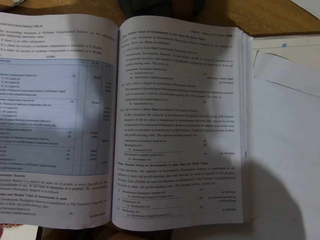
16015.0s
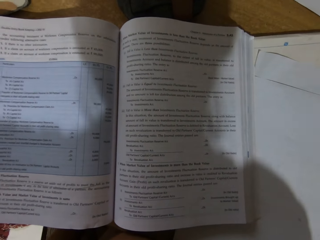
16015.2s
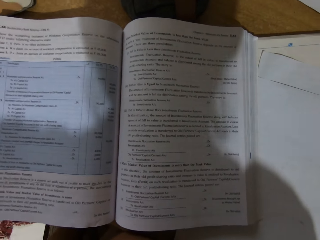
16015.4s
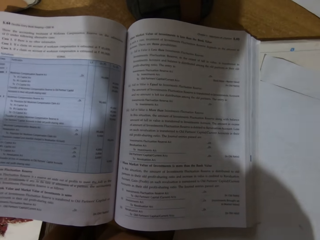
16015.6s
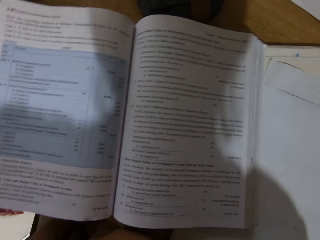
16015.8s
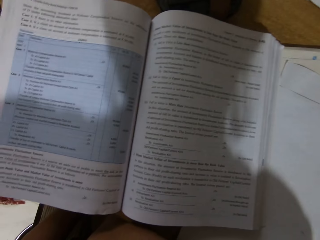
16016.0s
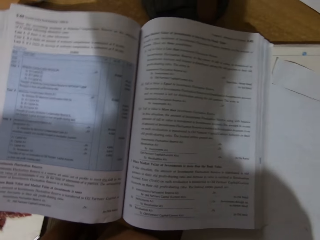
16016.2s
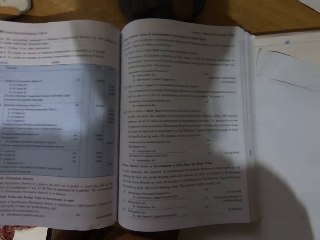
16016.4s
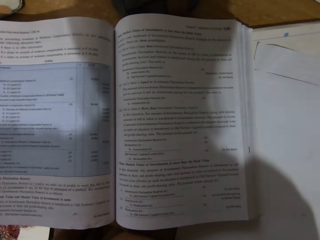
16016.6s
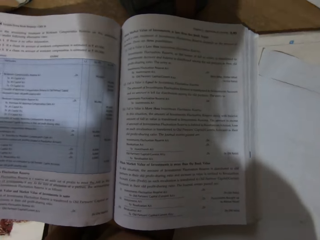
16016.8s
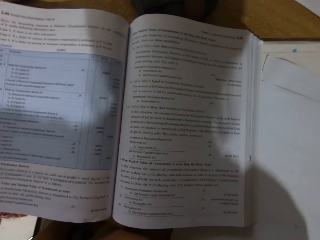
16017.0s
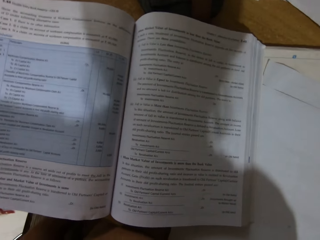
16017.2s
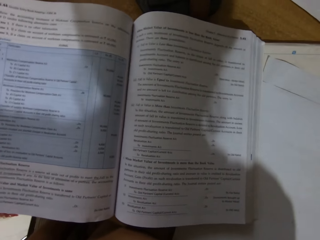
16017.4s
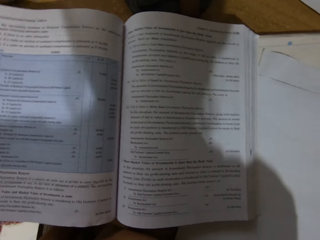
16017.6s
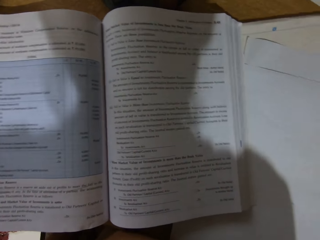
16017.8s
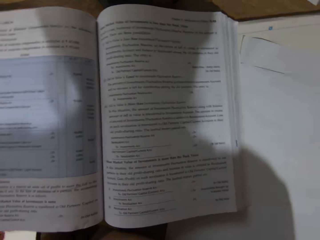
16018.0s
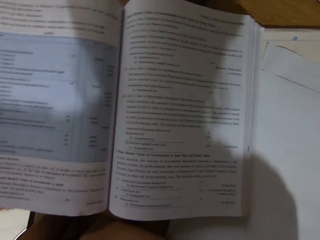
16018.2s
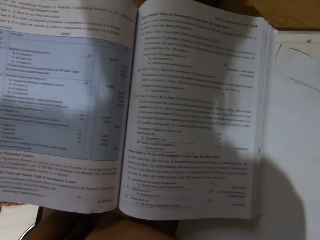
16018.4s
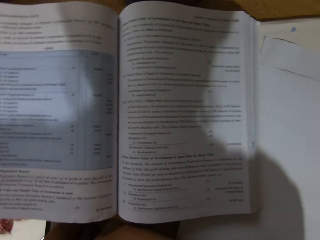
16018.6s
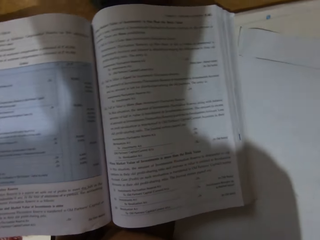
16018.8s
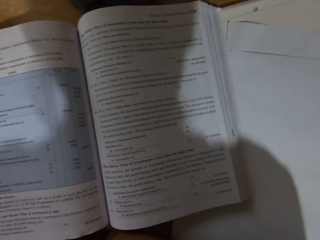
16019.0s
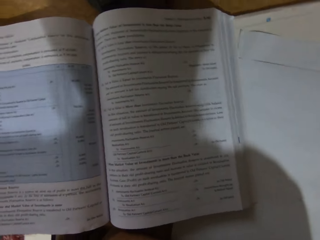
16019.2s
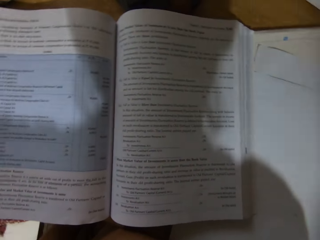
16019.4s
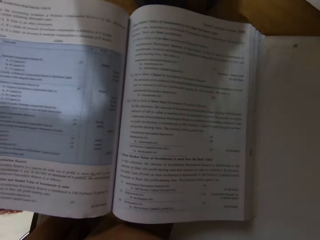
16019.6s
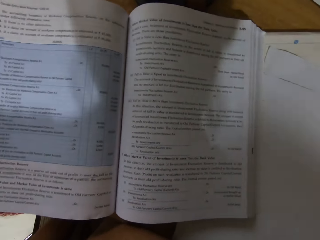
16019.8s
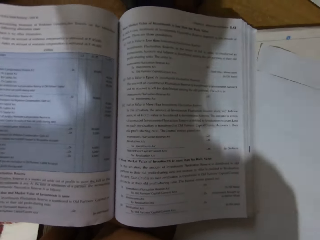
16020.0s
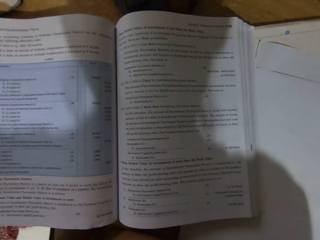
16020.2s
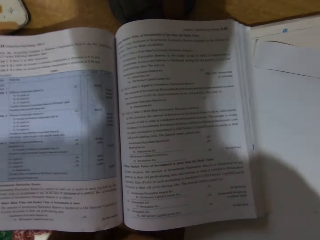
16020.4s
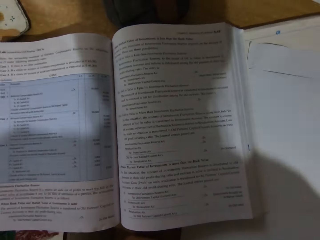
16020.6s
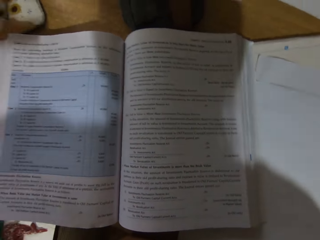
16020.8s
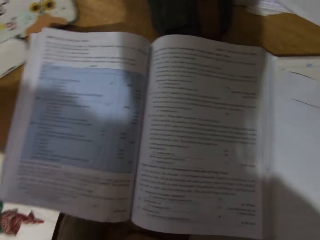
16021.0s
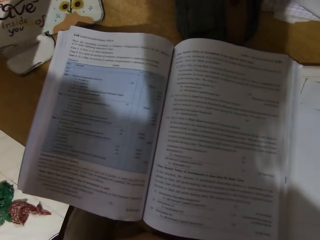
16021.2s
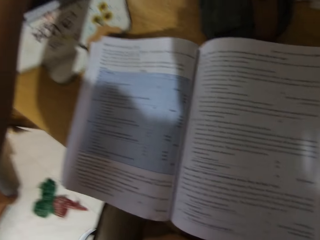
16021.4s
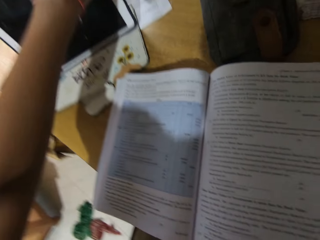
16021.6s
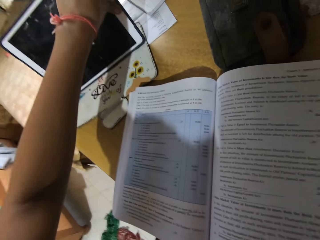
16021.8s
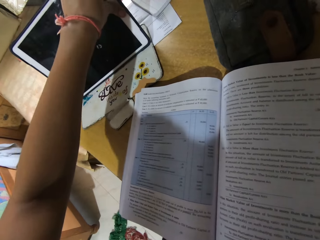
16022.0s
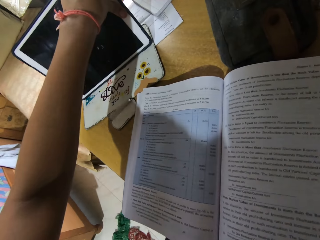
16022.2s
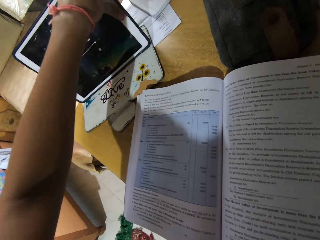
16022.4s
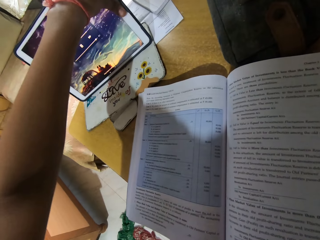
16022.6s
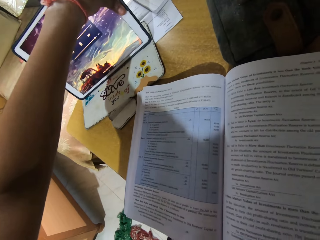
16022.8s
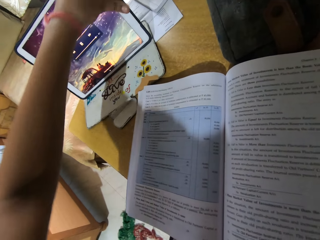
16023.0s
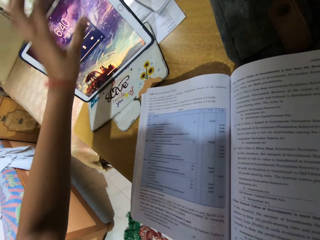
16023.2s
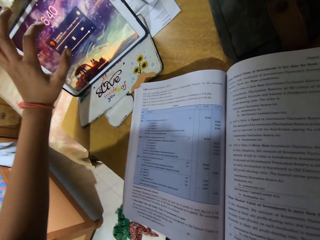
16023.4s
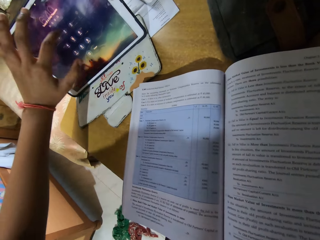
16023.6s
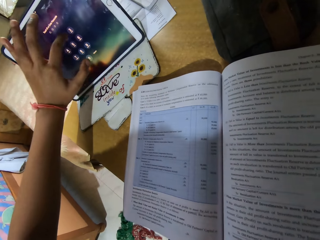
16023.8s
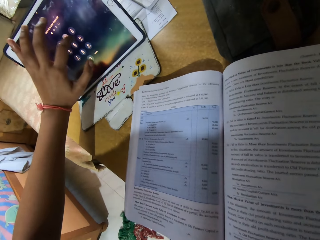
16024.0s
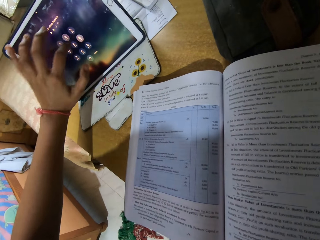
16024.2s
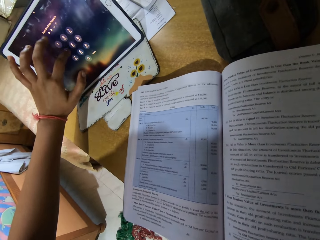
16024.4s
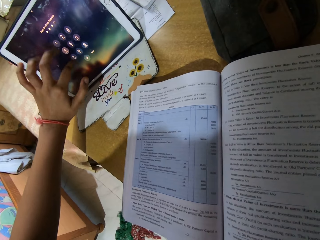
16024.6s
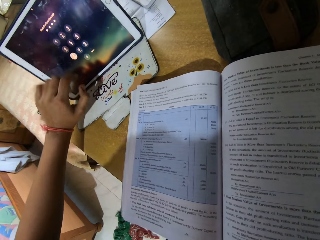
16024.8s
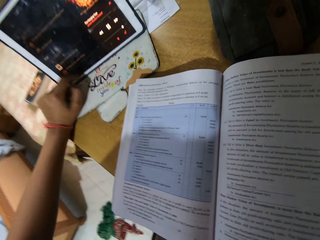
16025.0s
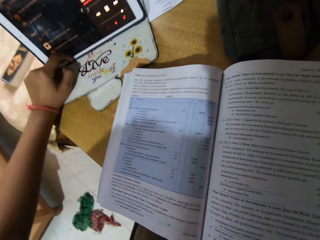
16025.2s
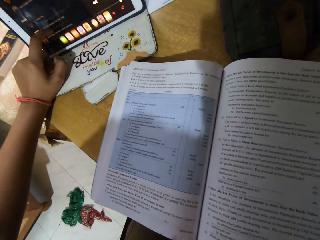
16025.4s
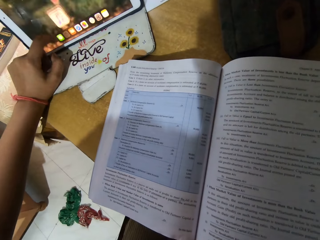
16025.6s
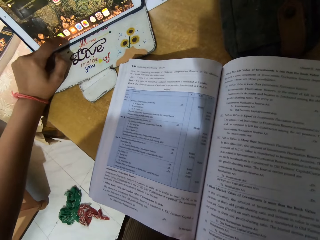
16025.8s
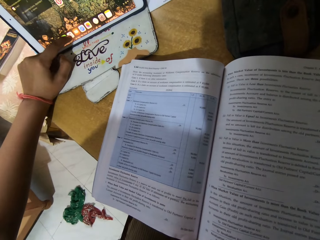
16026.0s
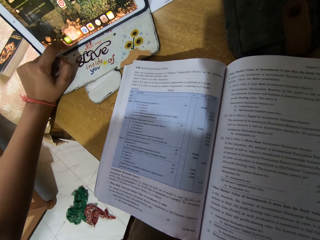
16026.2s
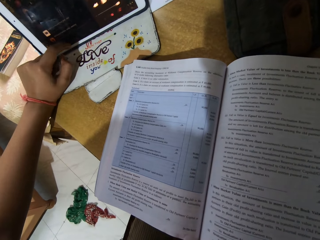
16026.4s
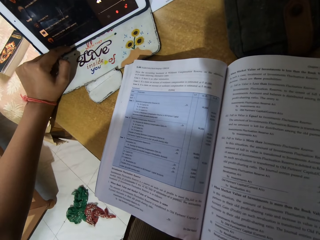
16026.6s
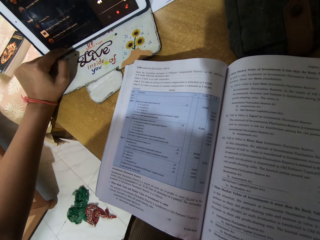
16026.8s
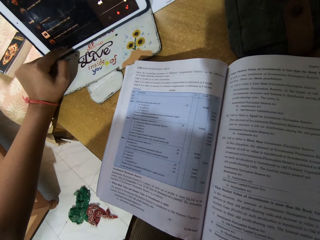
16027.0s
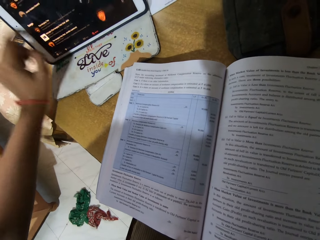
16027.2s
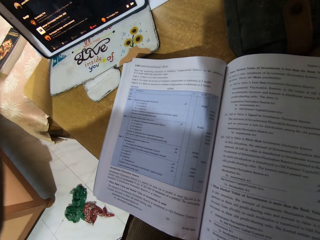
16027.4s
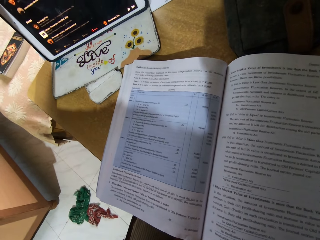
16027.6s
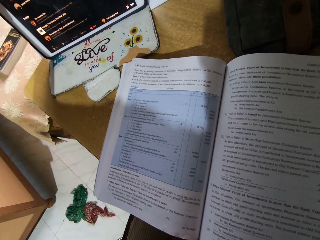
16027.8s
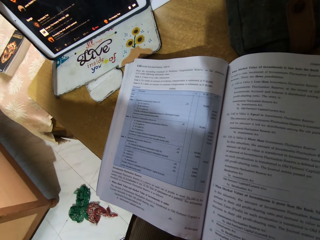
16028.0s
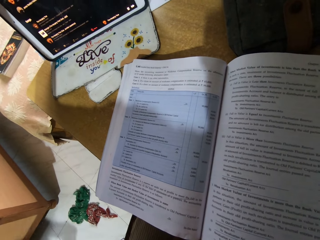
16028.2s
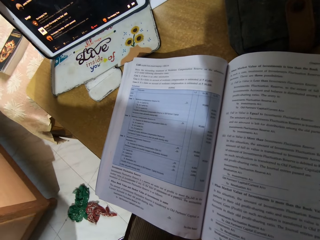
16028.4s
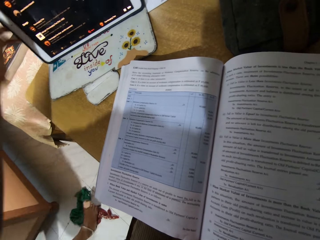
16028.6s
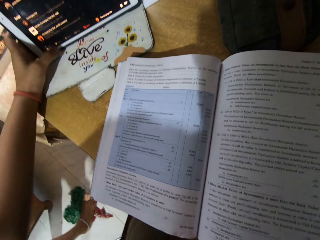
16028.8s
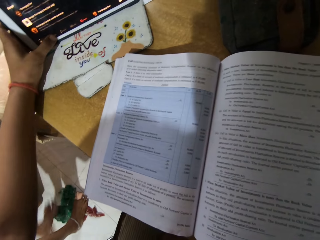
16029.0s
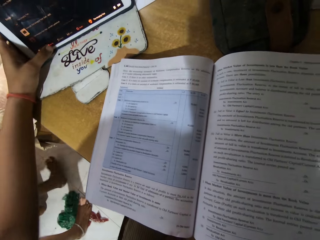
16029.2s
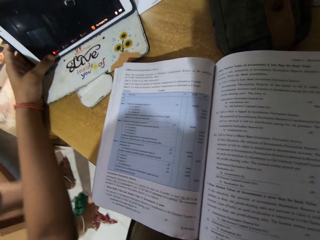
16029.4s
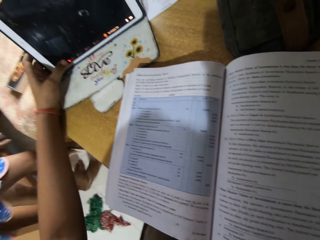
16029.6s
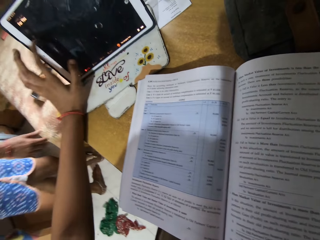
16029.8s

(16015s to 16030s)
The camera wearer peruses a book. They turn on the iPad or tablet. They key in the password on the tablet. They scroll the tablet.

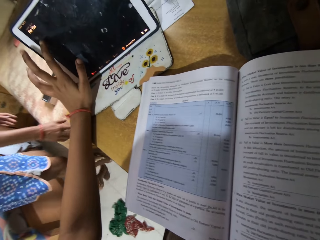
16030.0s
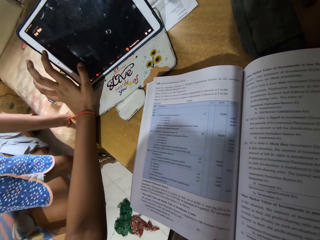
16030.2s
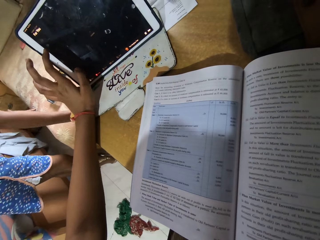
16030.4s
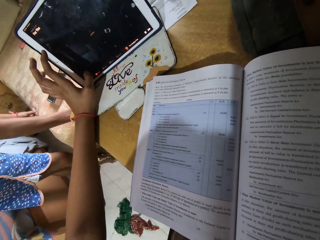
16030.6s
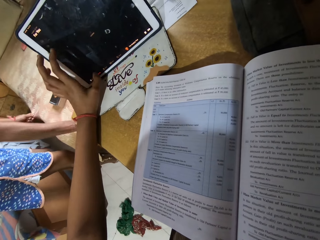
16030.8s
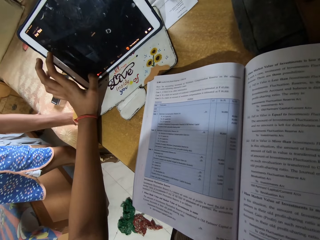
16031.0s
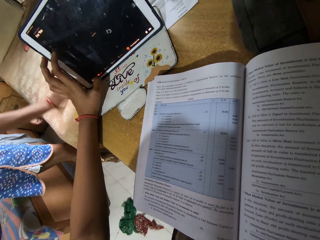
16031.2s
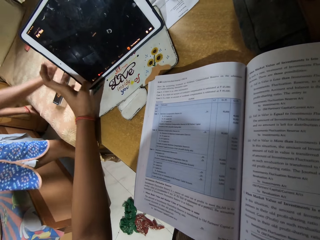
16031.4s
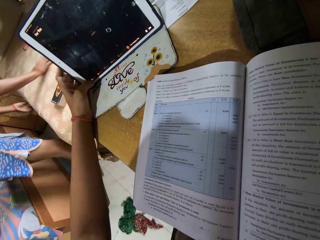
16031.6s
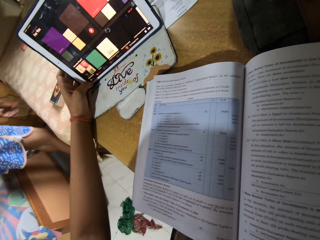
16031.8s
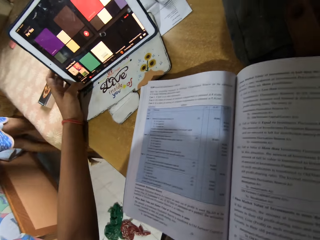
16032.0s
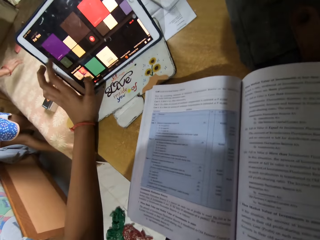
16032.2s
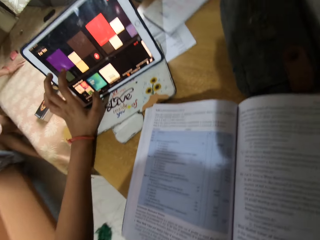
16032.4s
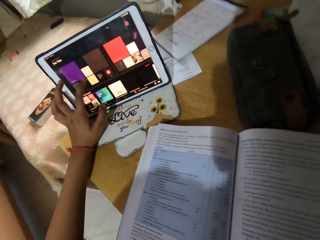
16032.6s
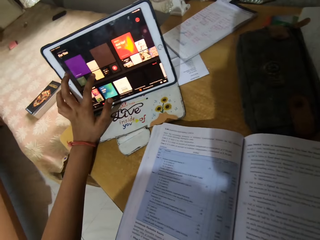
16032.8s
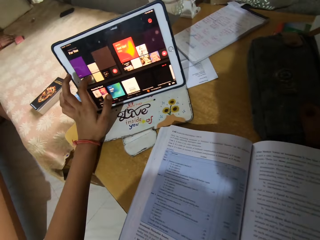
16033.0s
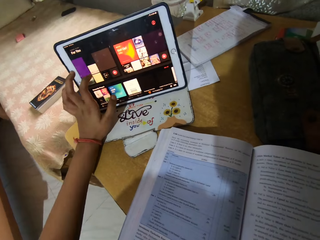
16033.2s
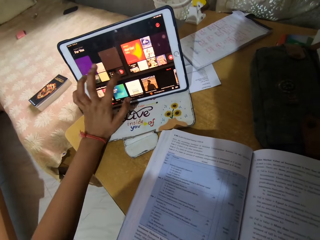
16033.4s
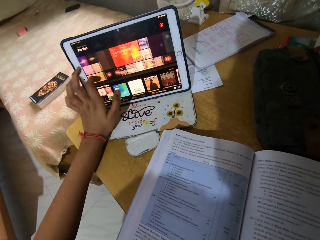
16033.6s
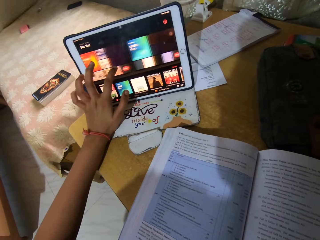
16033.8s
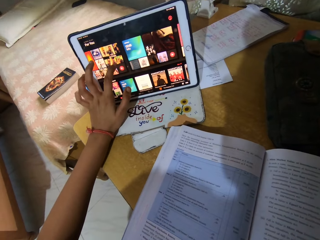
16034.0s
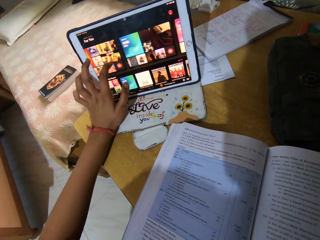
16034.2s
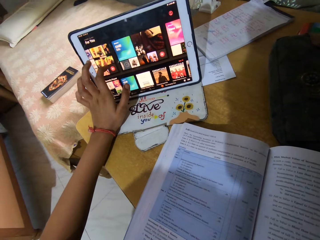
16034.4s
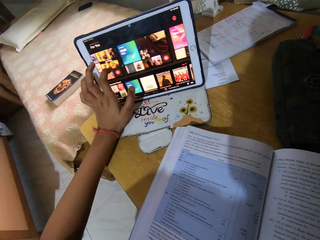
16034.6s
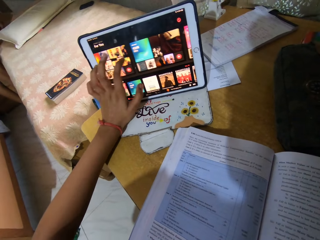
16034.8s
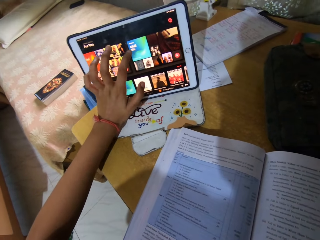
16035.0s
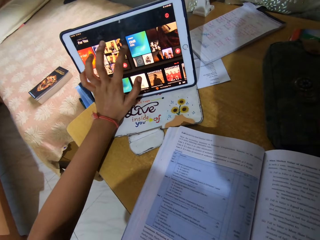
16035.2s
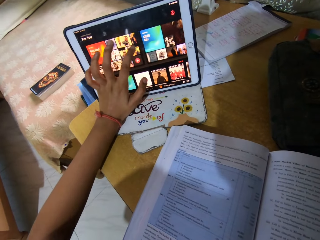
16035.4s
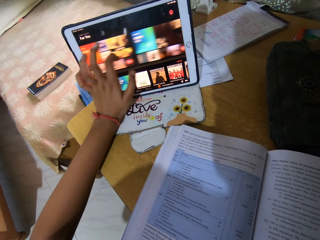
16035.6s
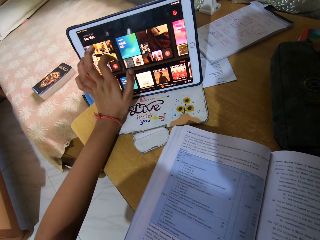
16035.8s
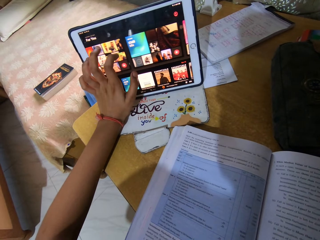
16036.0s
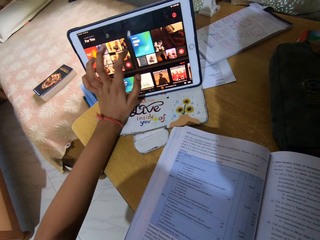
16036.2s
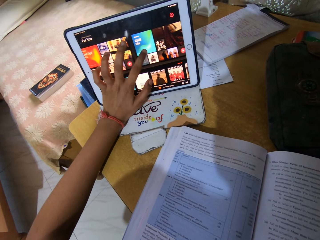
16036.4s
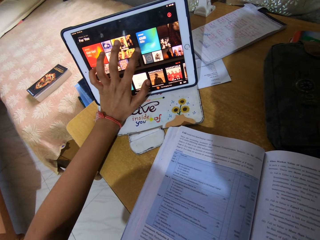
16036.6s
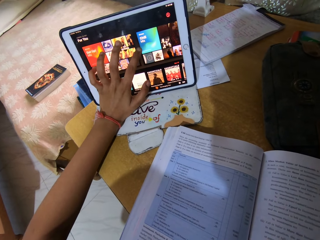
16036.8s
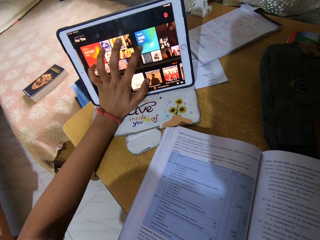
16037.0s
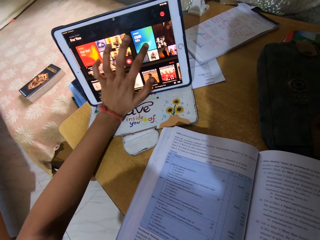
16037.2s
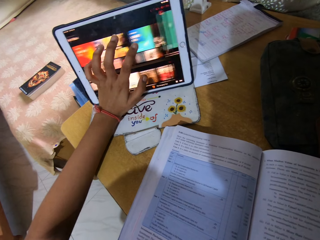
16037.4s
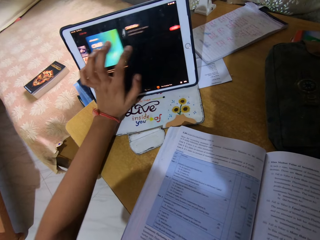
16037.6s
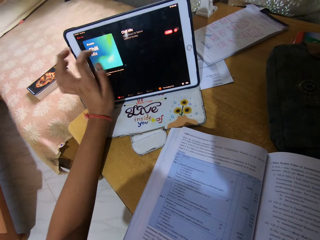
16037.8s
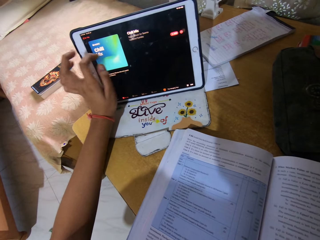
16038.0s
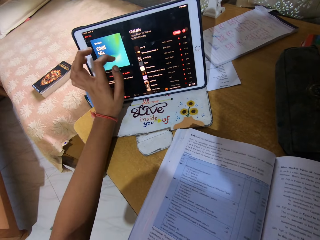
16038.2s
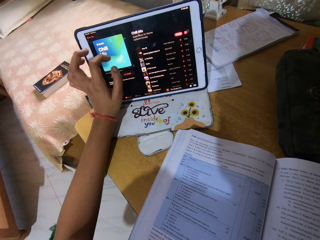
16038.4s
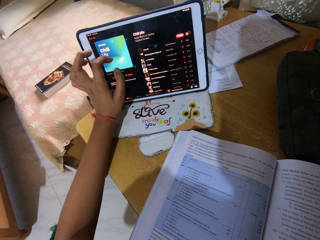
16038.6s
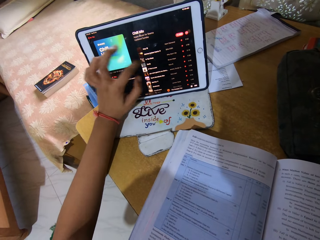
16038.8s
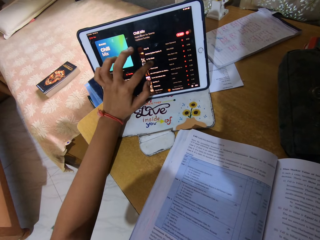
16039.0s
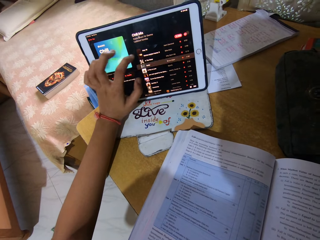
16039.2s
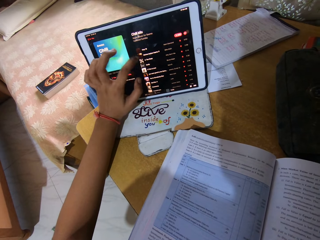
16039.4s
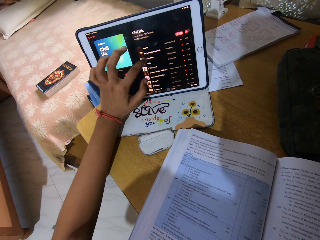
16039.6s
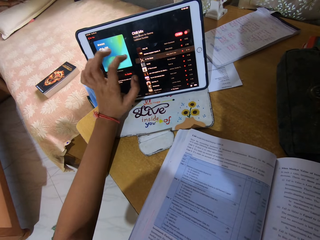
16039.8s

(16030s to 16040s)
The camera wearer scrolls the tablet. They scroll the tablet again.
